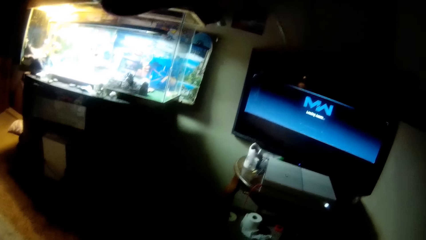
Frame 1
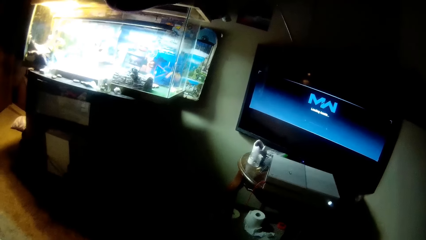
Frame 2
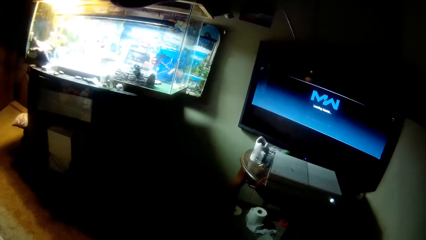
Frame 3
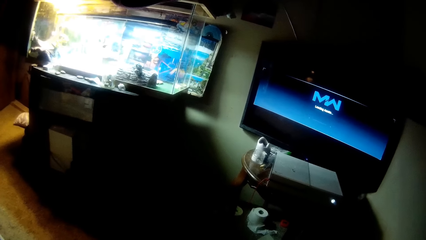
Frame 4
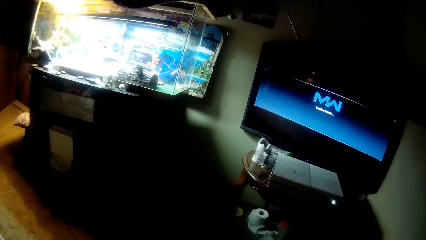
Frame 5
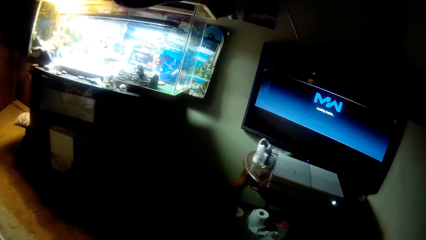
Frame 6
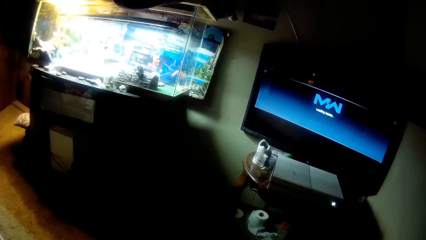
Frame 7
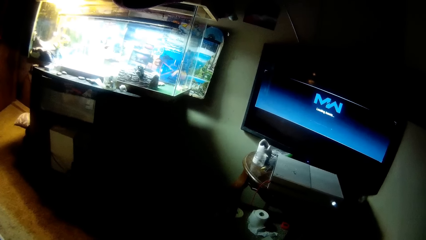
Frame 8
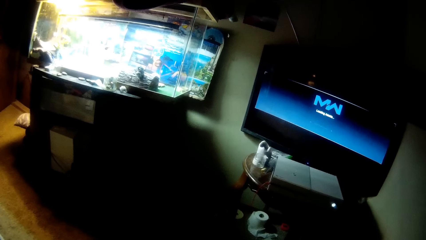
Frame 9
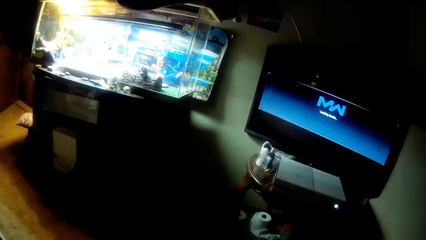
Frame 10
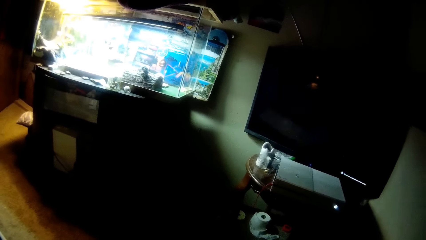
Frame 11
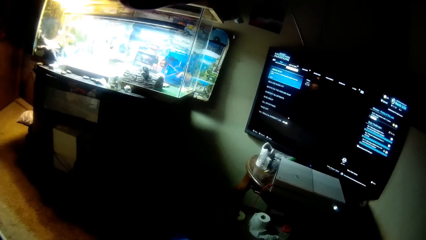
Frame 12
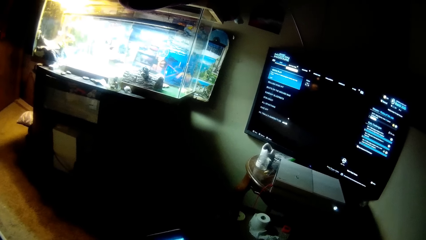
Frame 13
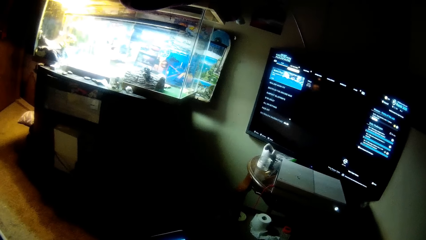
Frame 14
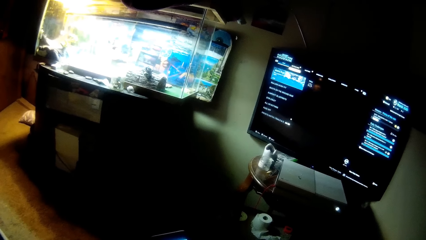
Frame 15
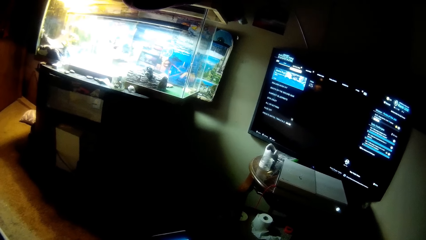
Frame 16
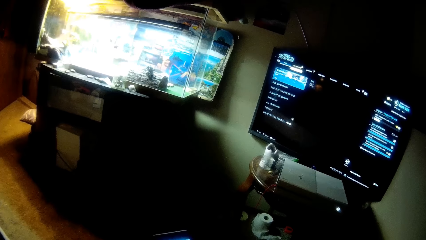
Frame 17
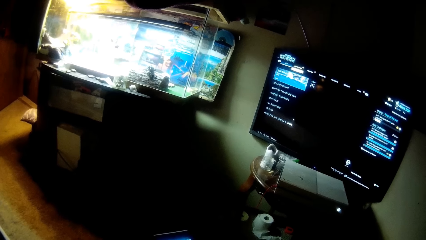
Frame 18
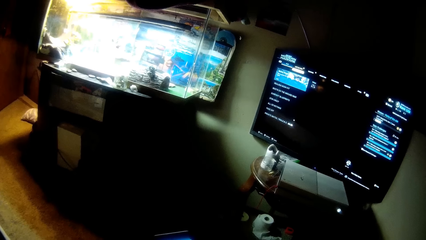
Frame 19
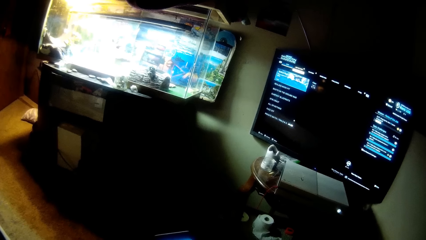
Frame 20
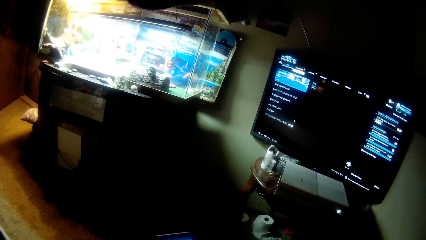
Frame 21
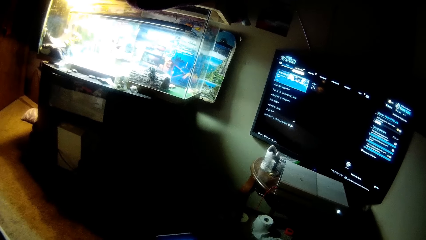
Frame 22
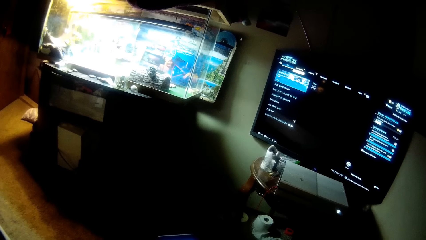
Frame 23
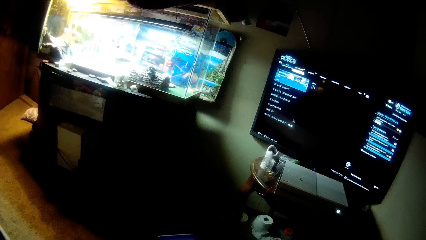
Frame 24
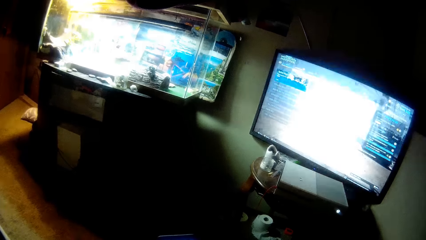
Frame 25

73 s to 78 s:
The camera wearer watches TV.

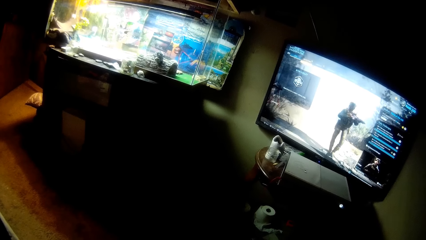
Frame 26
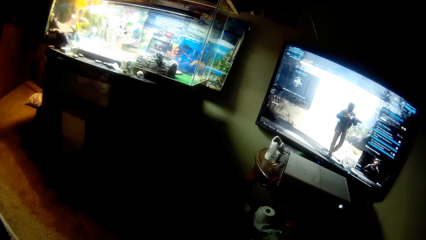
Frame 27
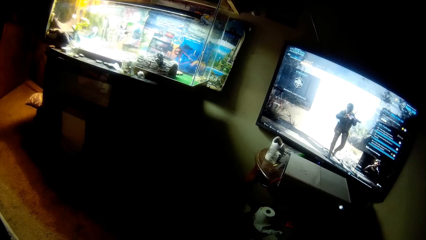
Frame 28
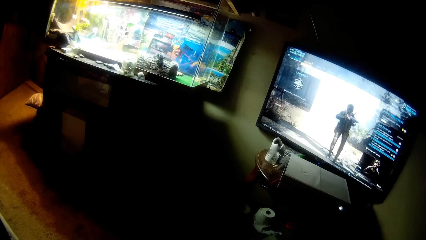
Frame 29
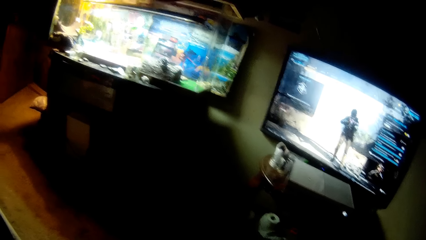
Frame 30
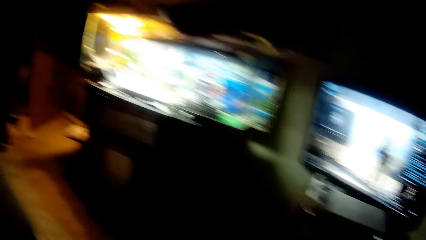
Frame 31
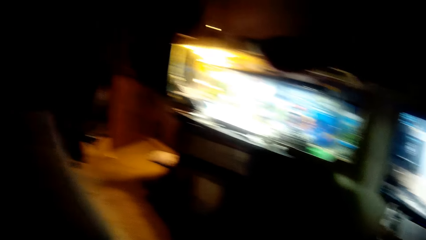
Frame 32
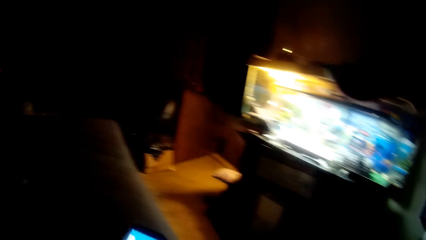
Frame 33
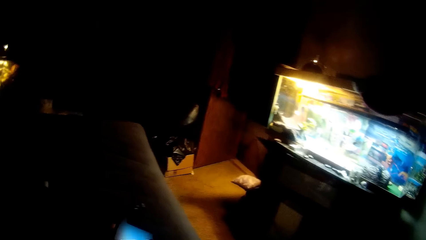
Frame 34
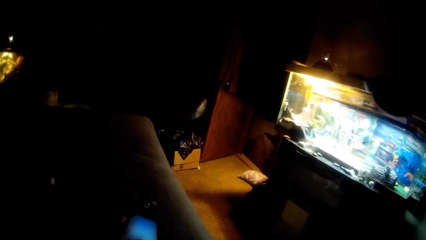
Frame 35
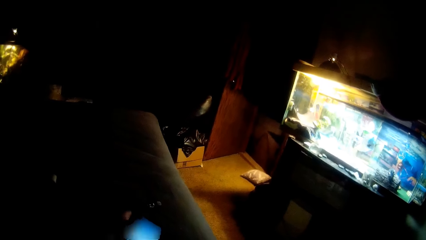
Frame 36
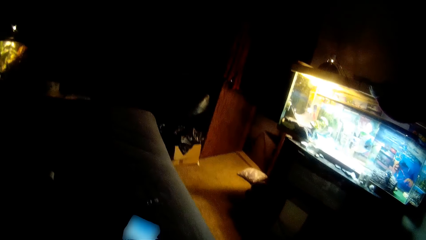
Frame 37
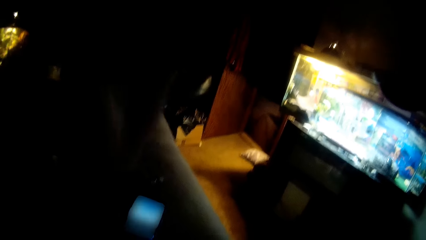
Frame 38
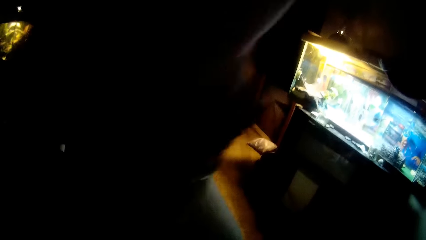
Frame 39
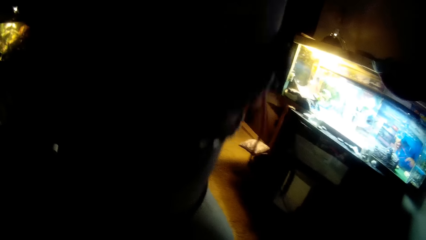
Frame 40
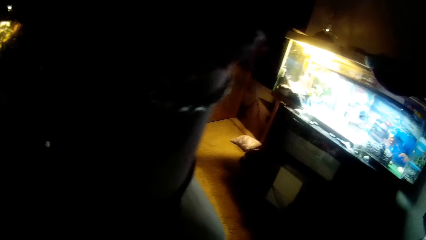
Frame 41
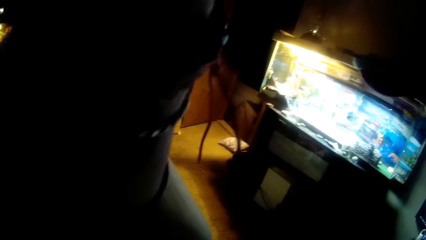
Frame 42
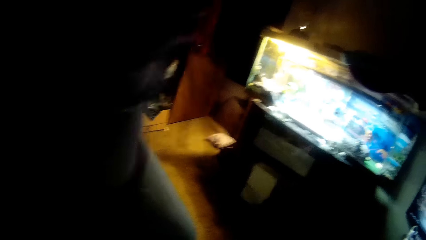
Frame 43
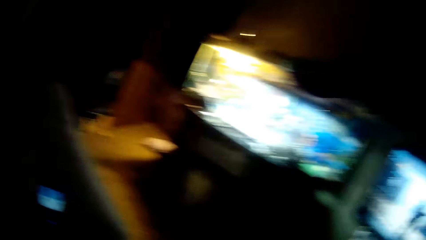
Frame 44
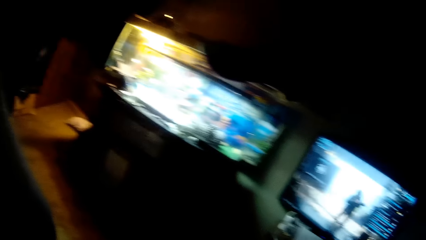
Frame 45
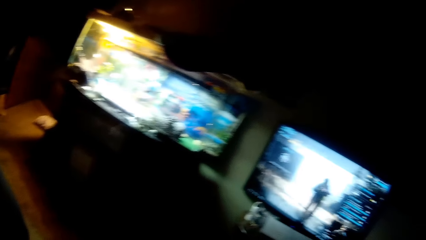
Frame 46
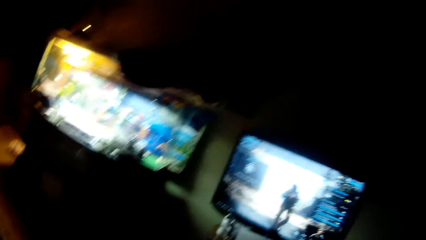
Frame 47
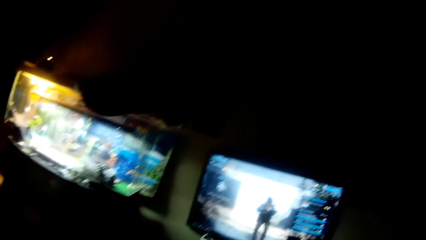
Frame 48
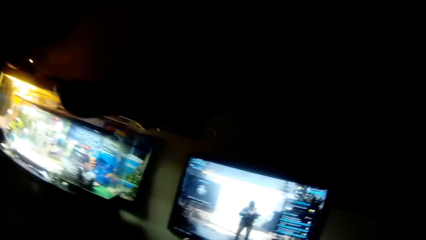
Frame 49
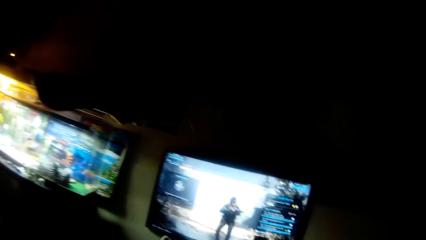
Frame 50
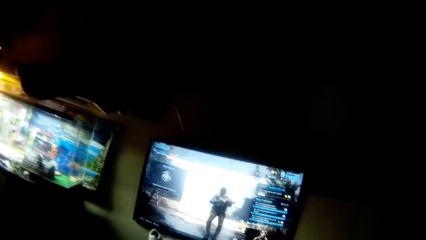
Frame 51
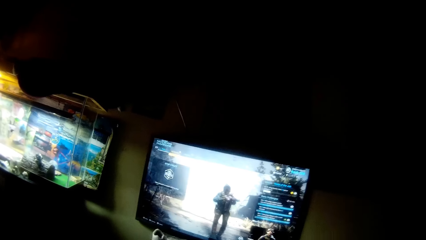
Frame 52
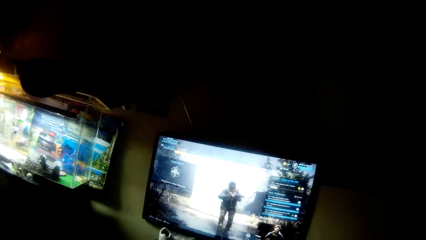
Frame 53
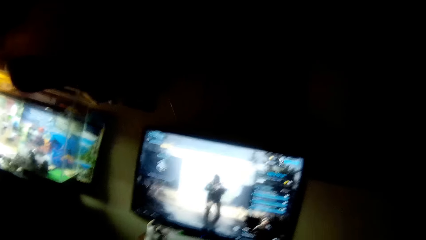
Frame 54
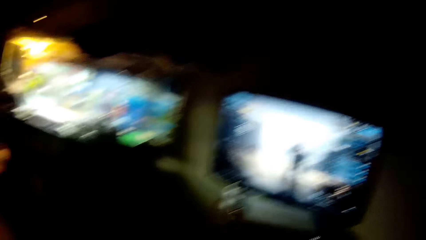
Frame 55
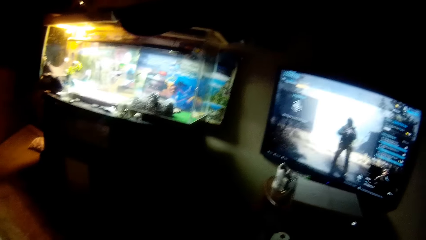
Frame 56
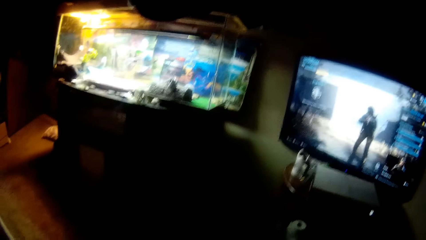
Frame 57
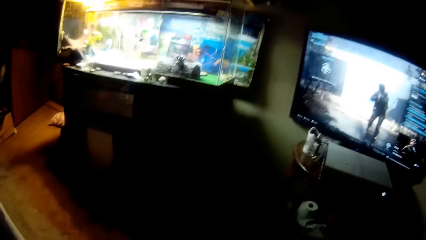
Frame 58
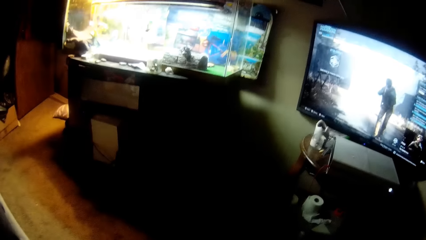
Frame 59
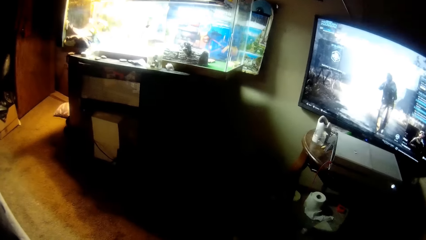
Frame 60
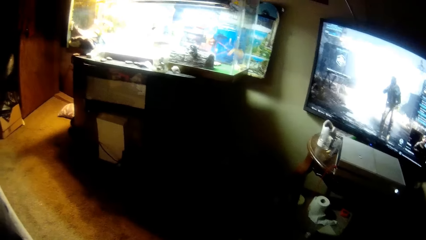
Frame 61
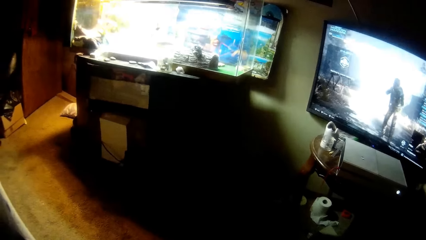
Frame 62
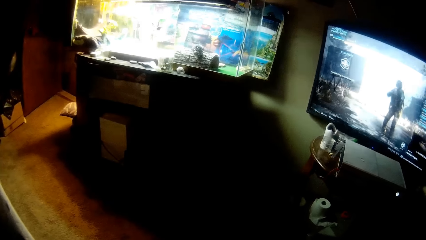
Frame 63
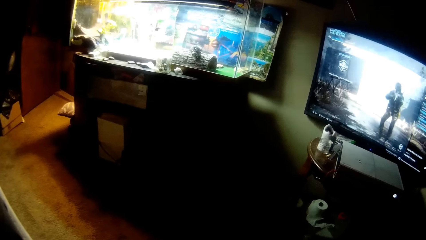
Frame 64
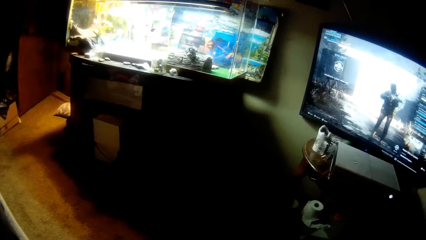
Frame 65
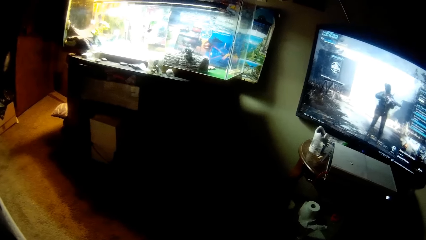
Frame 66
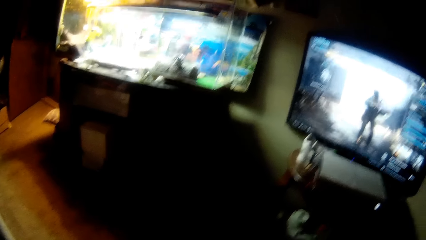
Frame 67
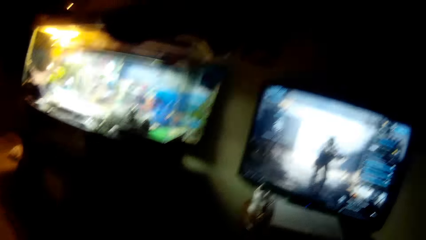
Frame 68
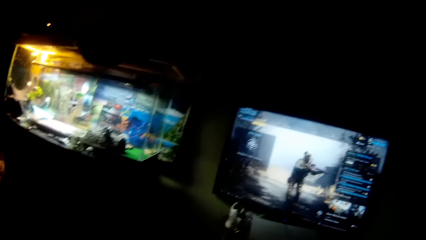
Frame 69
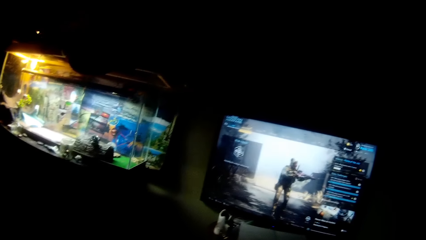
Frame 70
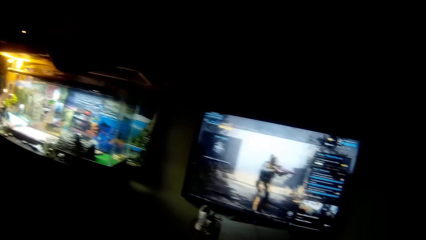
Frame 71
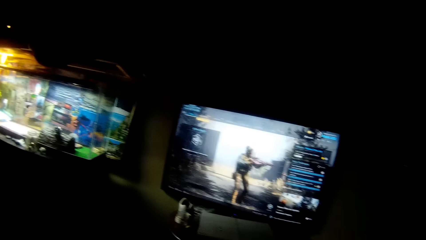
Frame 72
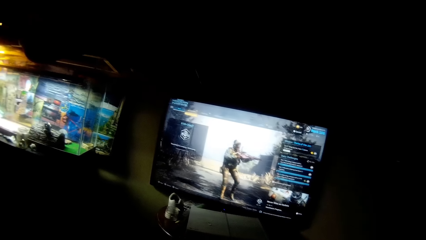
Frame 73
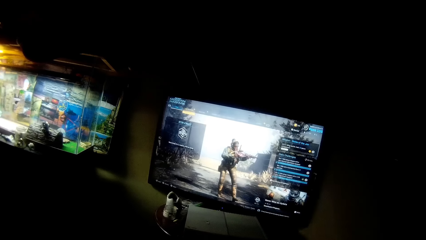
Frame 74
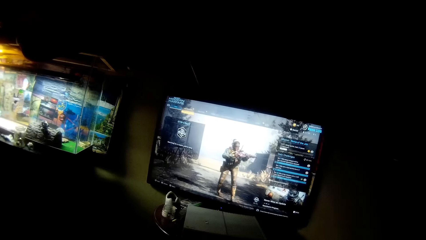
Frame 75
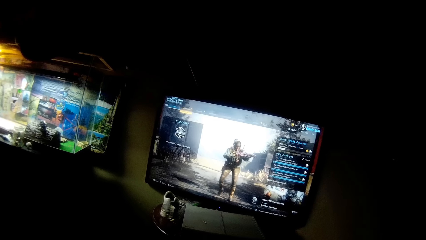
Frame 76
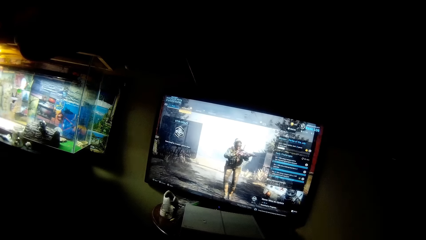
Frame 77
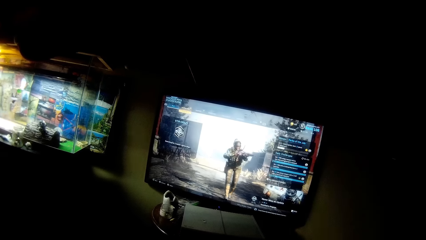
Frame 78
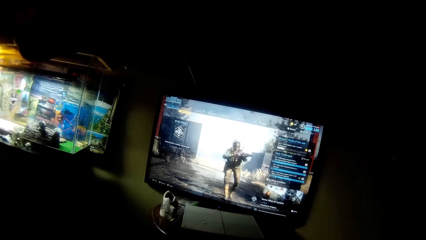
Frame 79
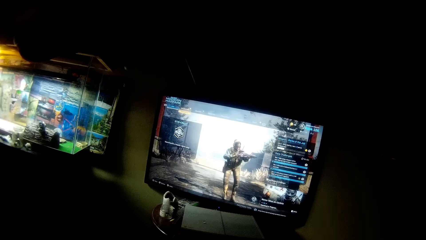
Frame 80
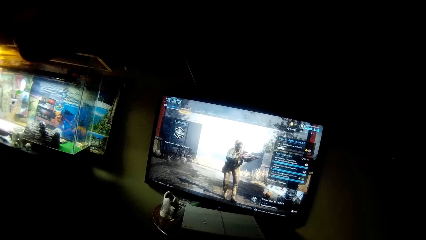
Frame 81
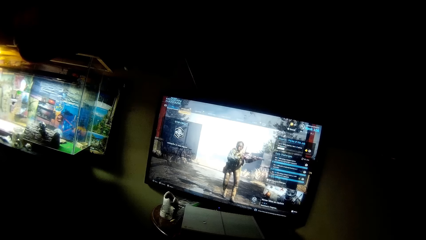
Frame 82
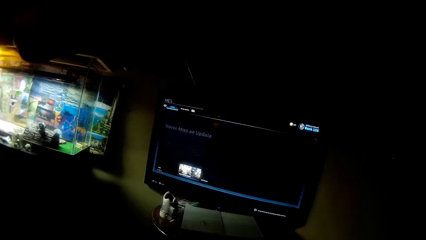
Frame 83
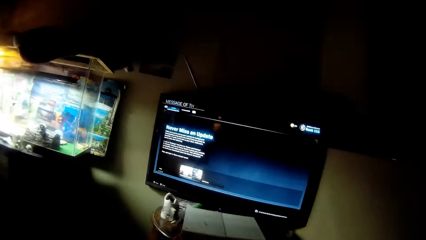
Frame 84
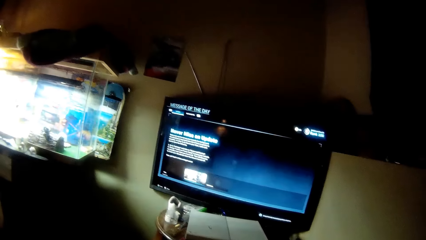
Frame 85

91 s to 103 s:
The camera wearer drops the phone in his left hand on the bed. He adjusts the camera with his left hand. He picks something. He watches TV.
